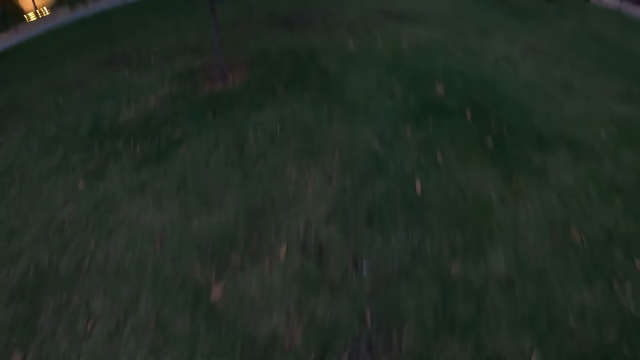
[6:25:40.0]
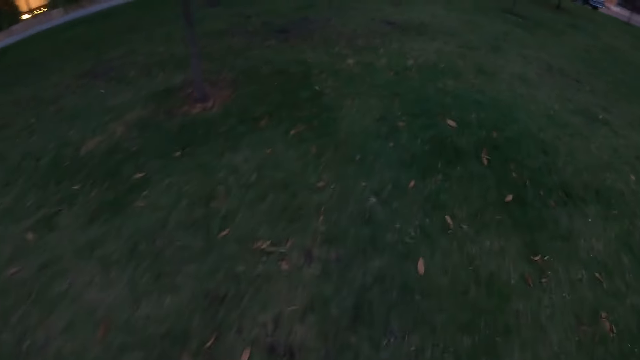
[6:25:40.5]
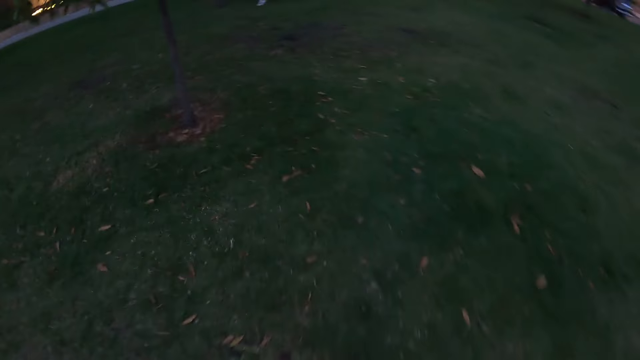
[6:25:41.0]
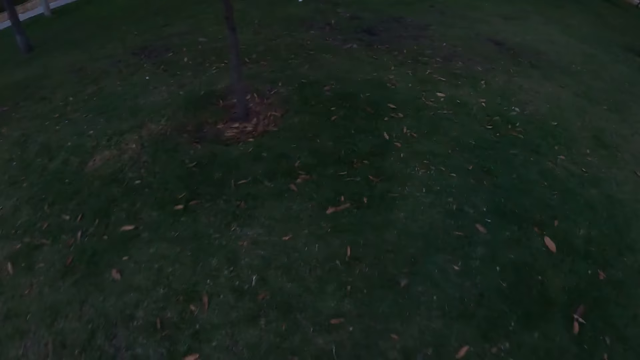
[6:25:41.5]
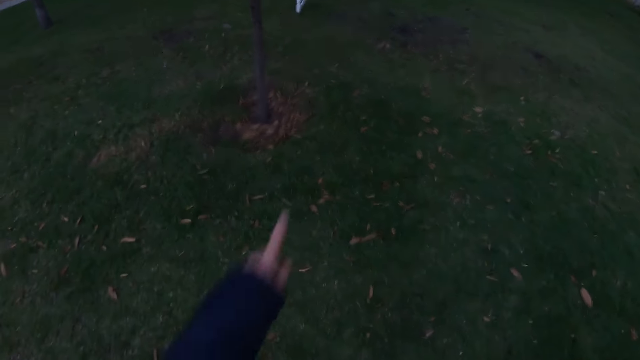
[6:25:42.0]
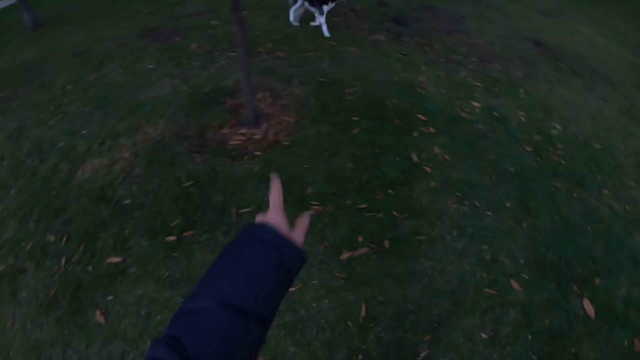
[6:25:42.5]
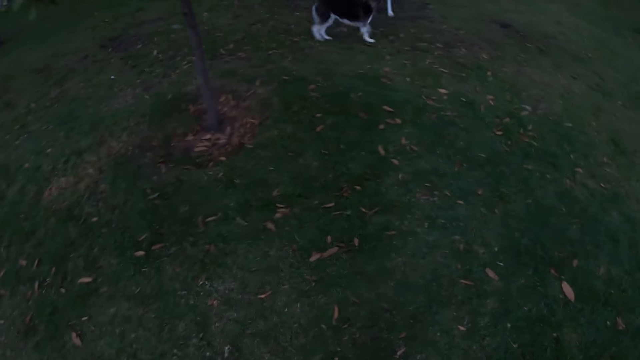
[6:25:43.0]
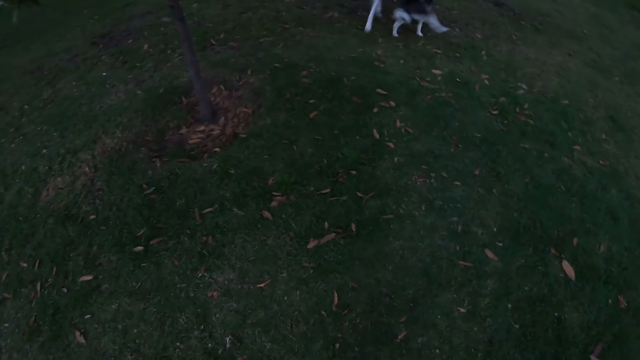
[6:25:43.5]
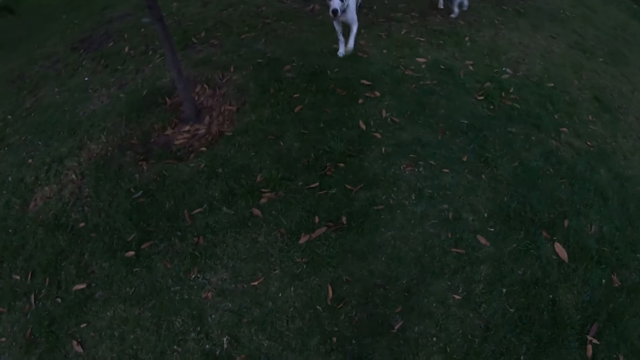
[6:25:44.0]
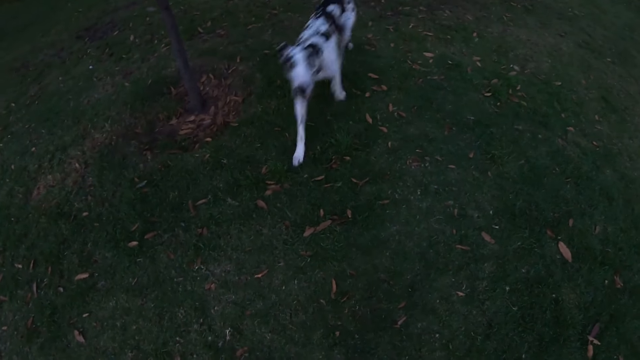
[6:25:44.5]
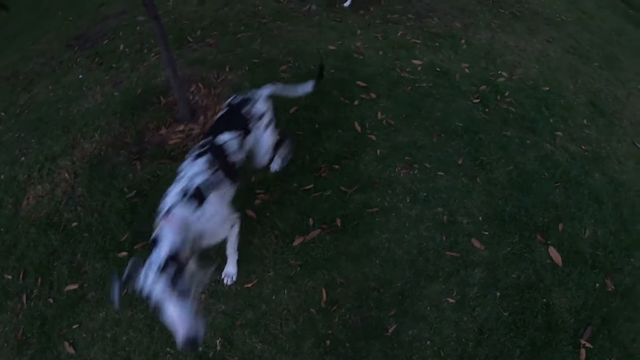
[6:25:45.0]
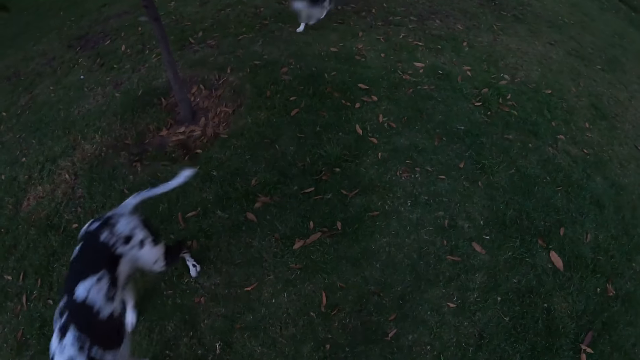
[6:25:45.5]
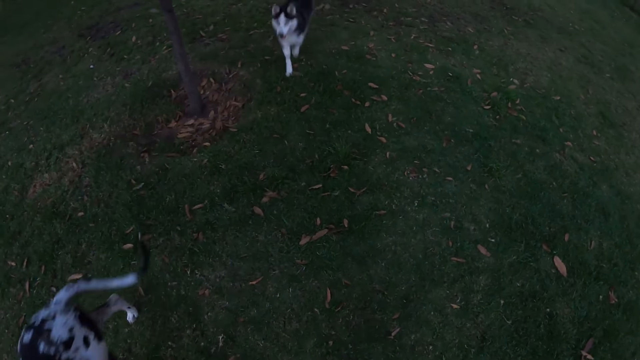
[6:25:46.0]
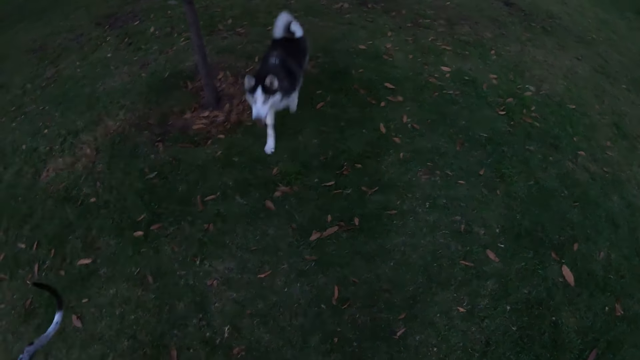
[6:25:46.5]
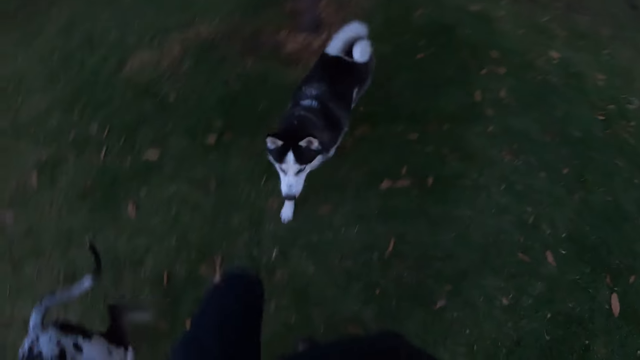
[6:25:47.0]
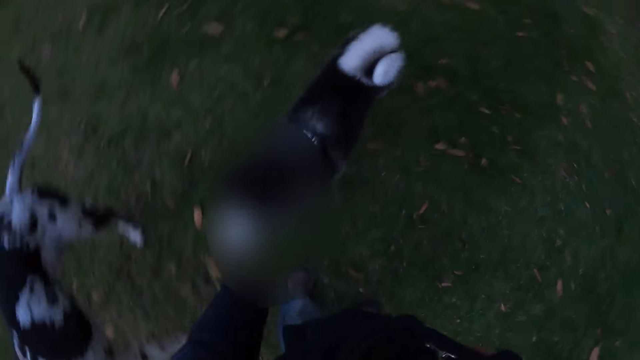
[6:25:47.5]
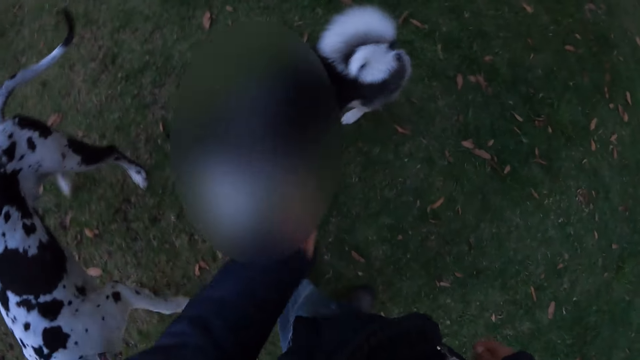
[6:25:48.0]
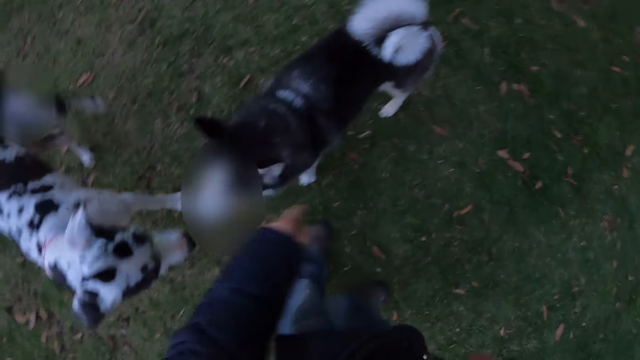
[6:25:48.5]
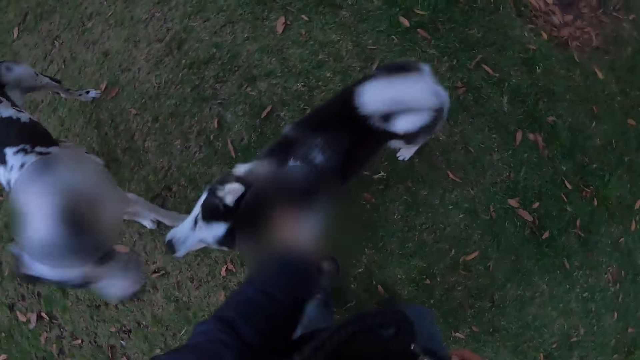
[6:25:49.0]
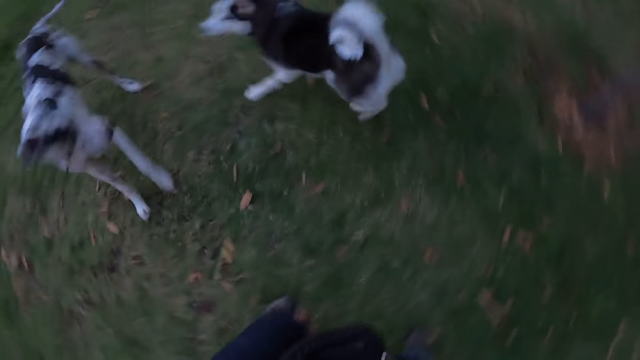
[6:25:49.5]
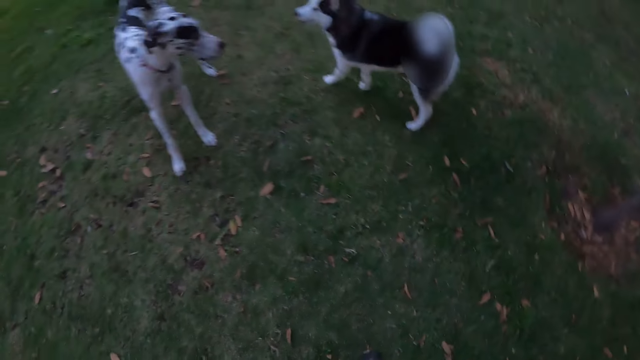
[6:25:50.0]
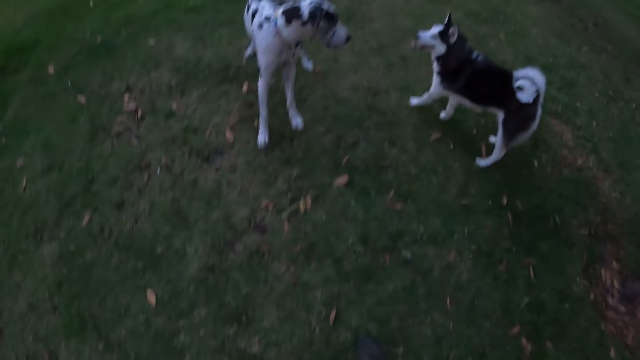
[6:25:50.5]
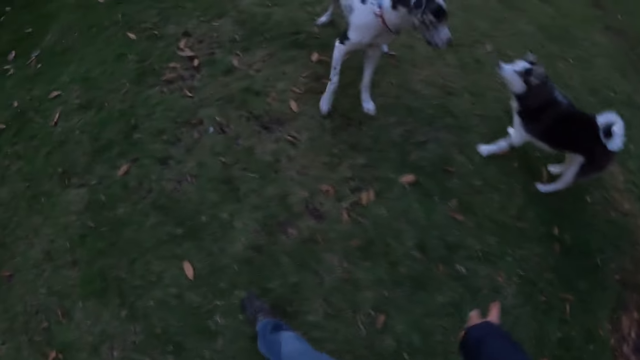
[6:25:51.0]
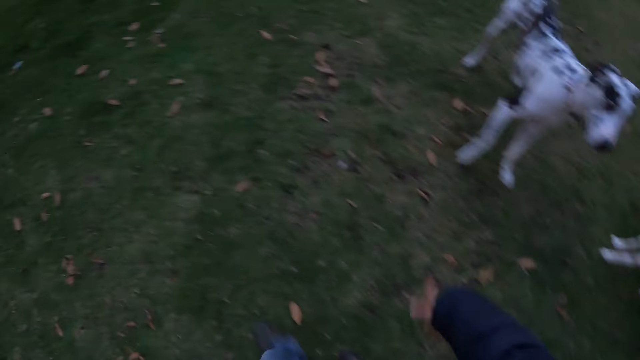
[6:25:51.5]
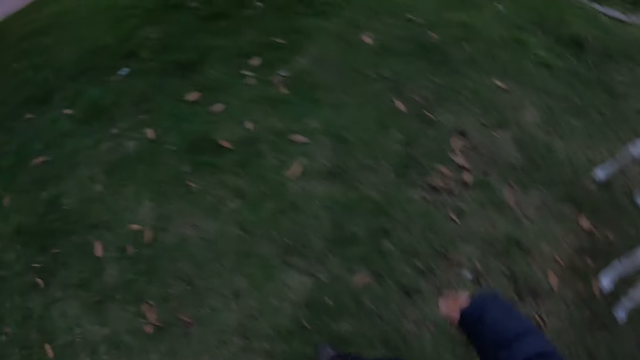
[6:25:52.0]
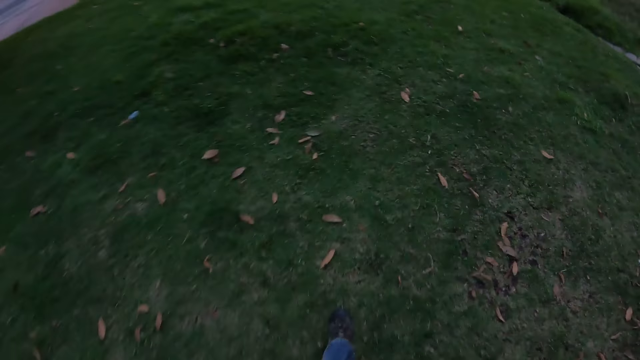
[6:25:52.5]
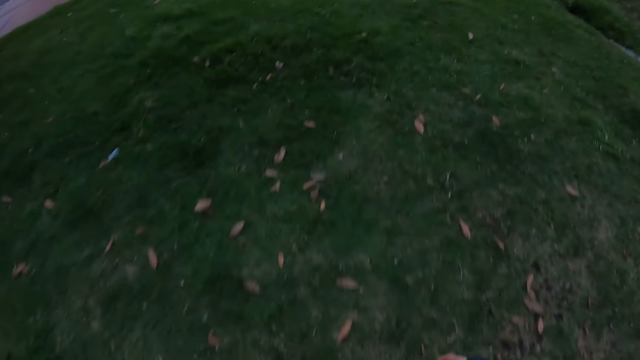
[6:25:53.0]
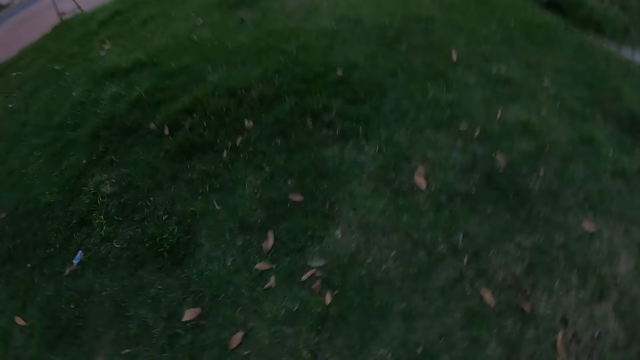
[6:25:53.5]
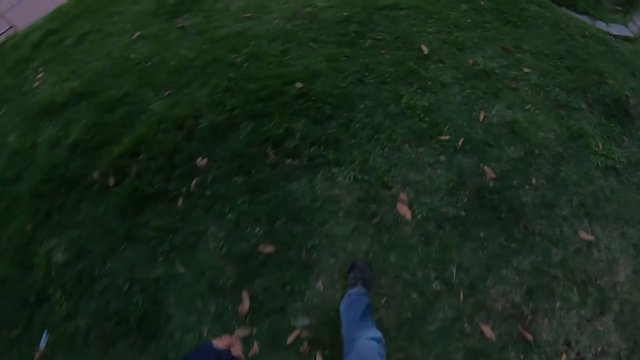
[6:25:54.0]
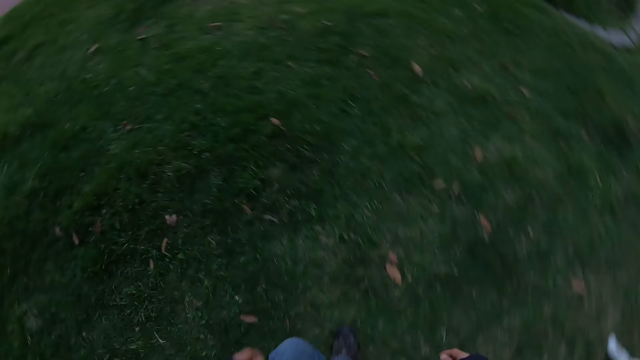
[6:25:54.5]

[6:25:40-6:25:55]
The camera wearer waves his left hand towards a dog and another dog. He points at the dog. He looks at the dogs playing. The other dog runs towards the camera wearer. The first dog runs towards the camera wearer. The camera wearer interacts with the first dog. He walks on the lawn. He signals to the first dog and the other dog with his right hand.

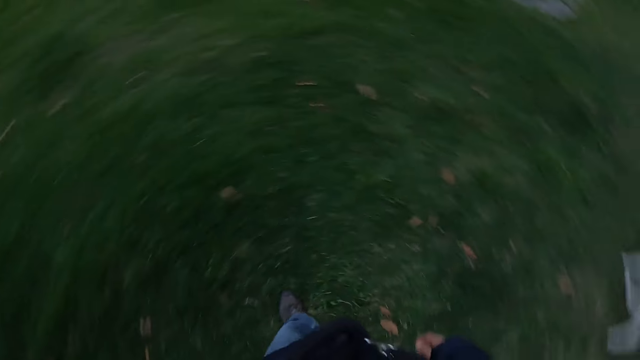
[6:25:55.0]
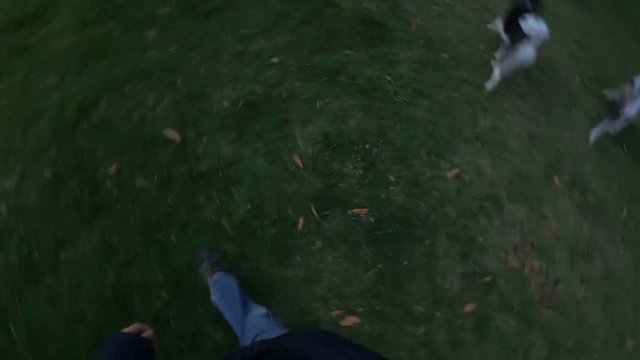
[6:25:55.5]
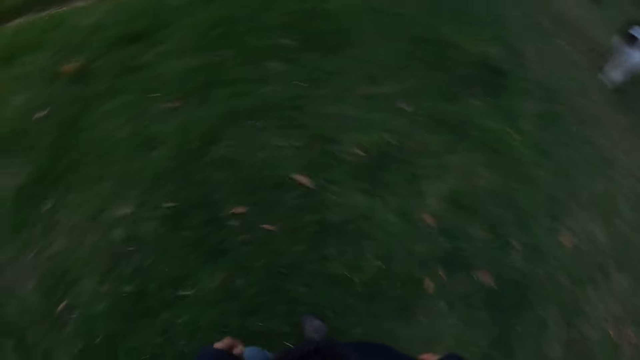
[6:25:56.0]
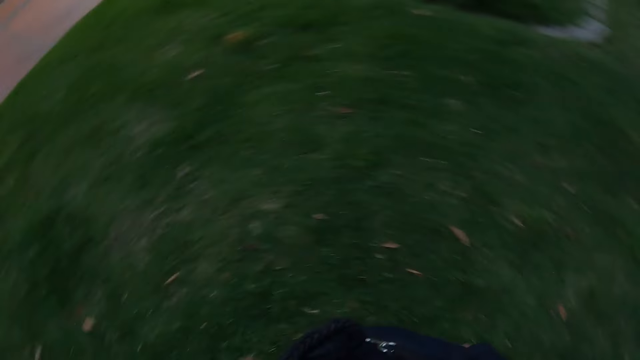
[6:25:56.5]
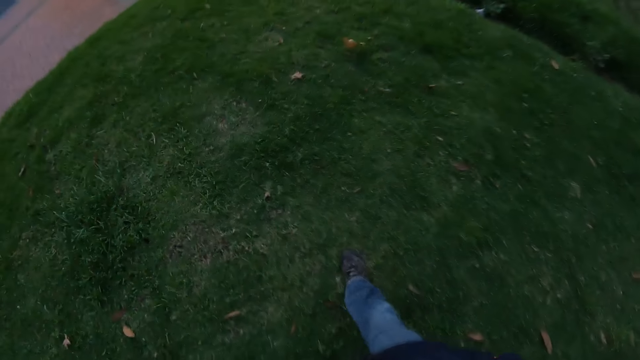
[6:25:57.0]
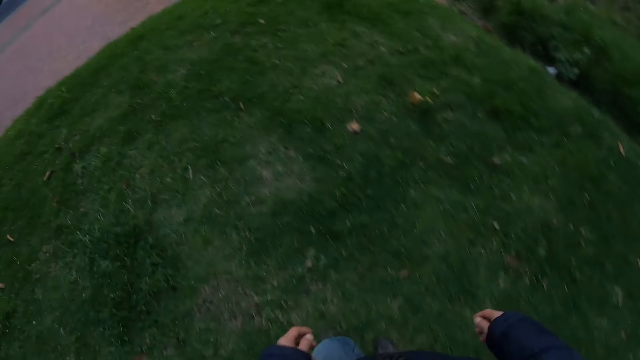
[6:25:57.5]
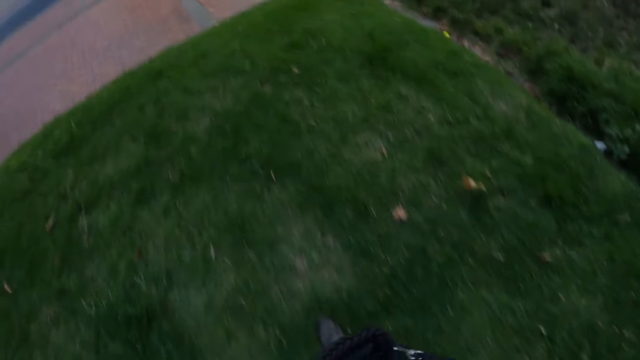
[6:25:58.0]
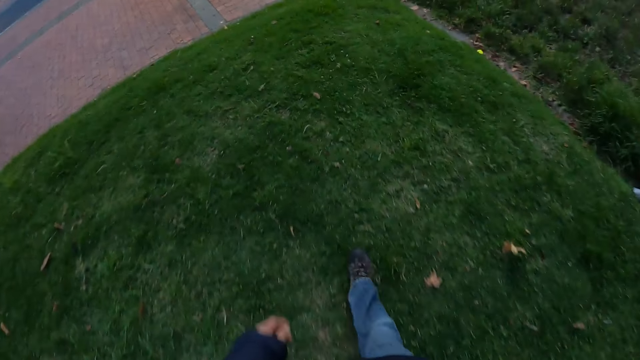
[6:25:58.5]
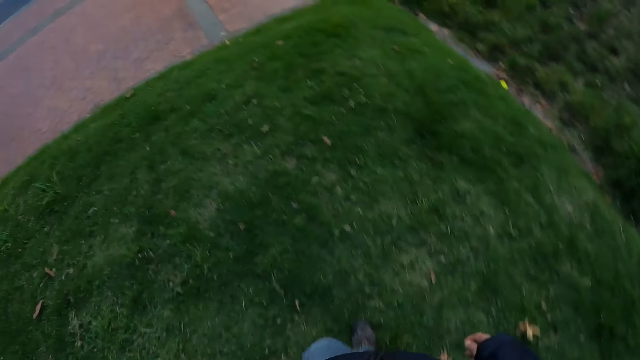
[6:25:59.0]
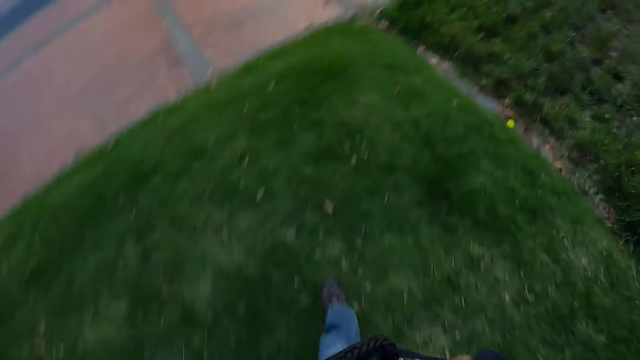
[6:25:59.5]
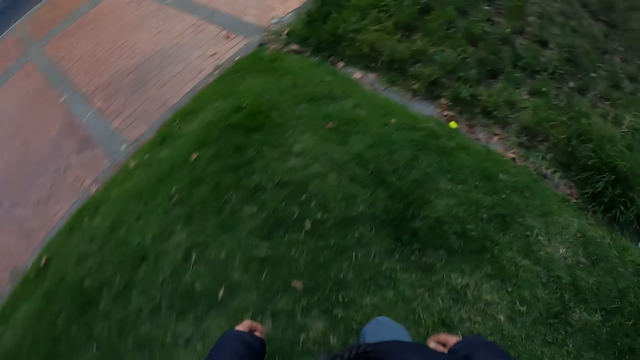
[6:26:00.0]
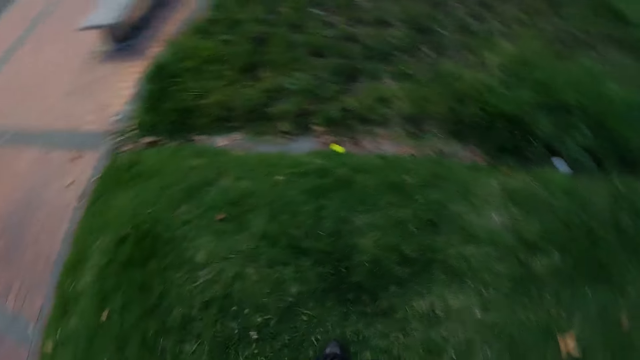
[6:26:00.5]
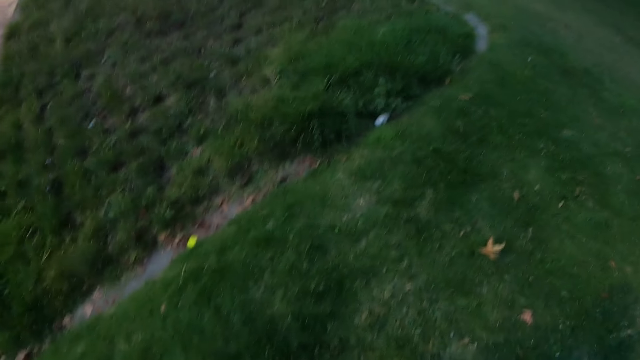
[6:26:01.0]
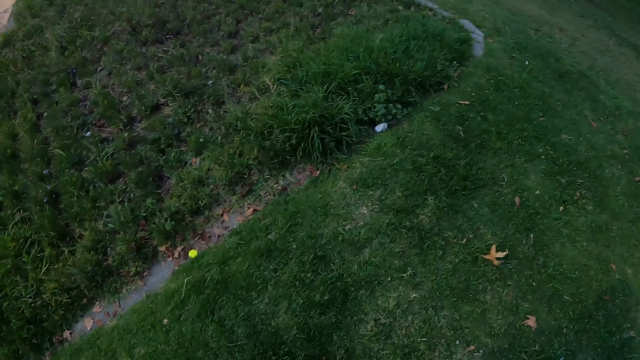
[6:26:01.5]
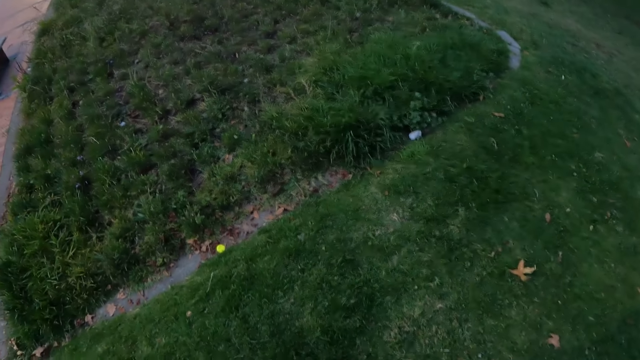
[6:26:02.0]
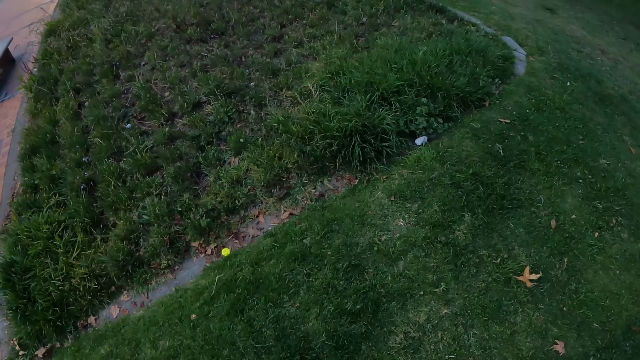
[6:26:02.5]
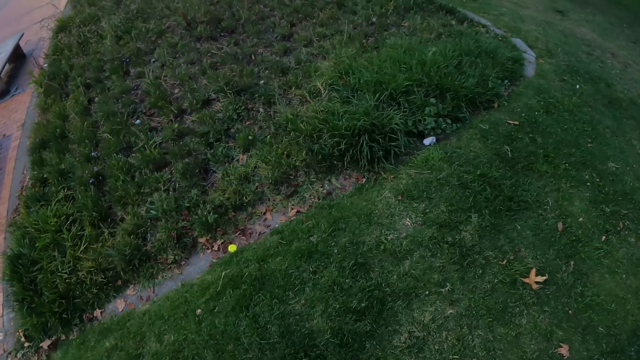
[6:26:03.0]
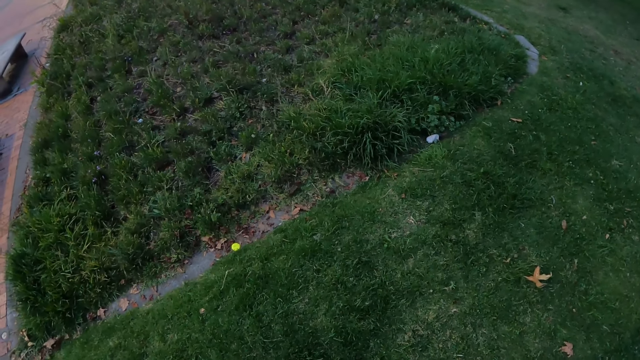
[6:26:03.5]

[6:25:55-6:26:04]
The camera wearer walks on the grass.
